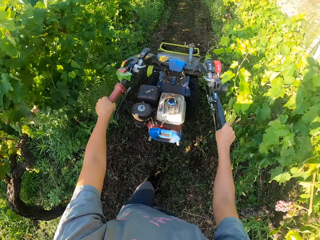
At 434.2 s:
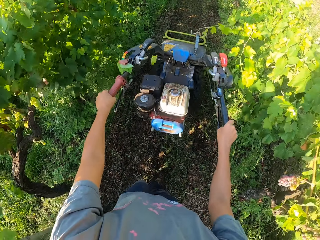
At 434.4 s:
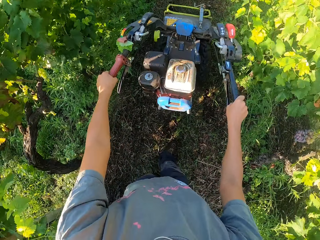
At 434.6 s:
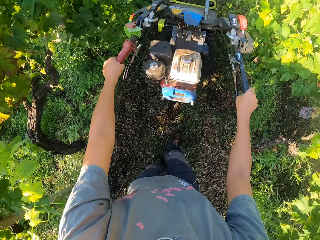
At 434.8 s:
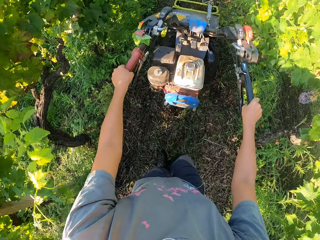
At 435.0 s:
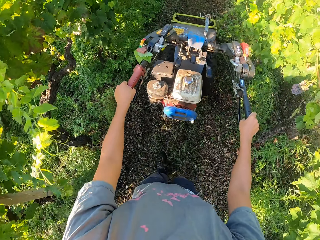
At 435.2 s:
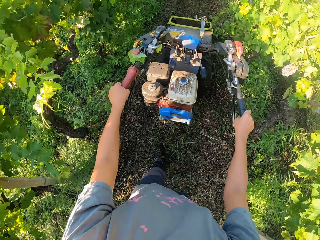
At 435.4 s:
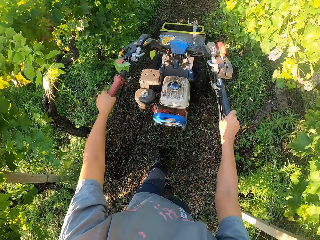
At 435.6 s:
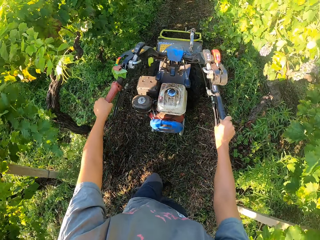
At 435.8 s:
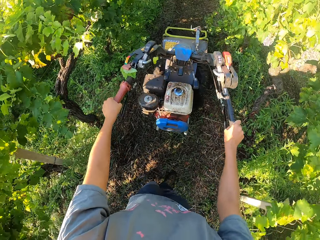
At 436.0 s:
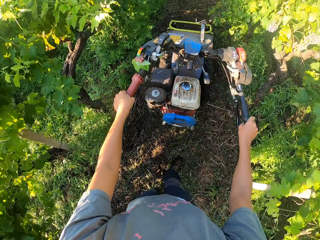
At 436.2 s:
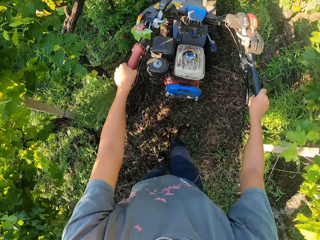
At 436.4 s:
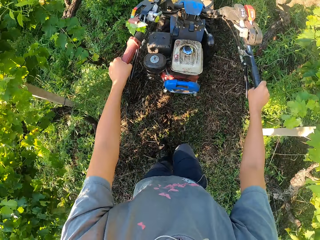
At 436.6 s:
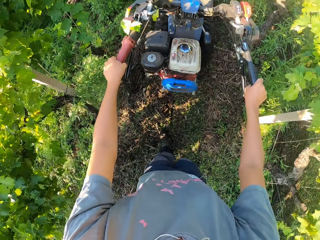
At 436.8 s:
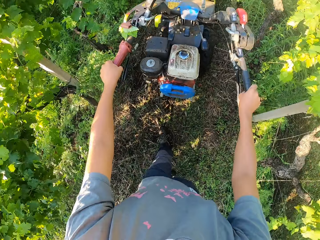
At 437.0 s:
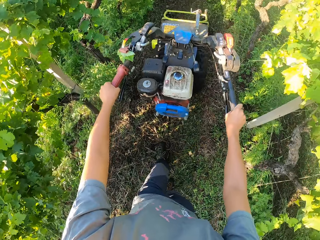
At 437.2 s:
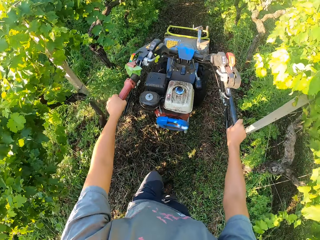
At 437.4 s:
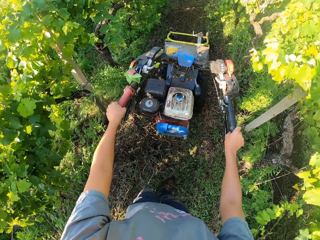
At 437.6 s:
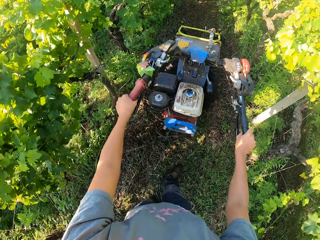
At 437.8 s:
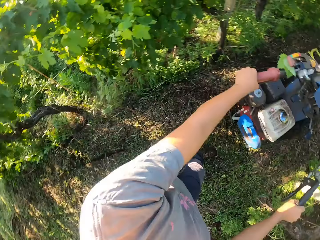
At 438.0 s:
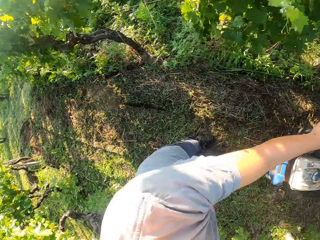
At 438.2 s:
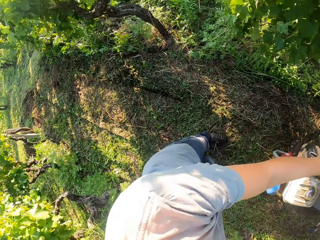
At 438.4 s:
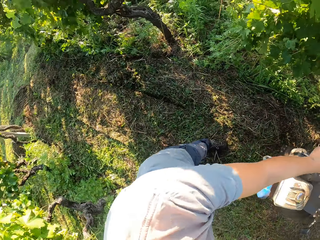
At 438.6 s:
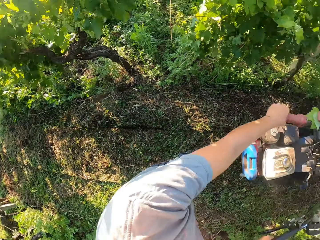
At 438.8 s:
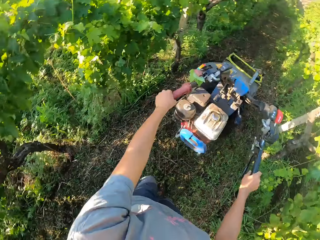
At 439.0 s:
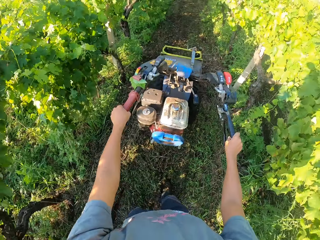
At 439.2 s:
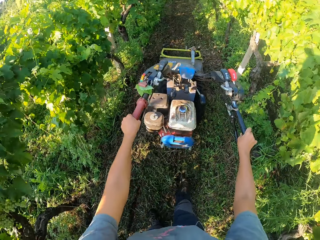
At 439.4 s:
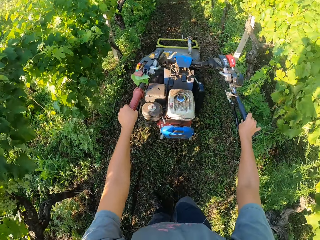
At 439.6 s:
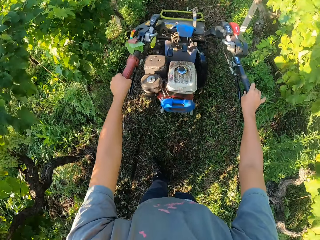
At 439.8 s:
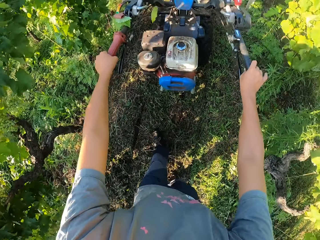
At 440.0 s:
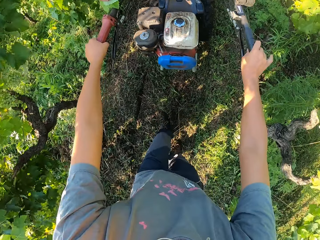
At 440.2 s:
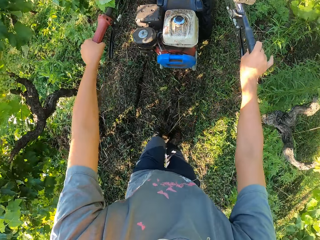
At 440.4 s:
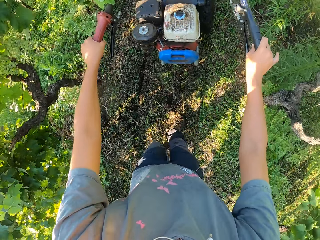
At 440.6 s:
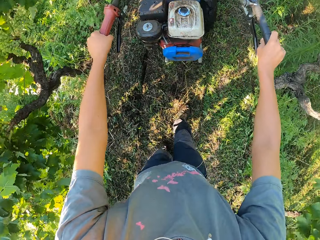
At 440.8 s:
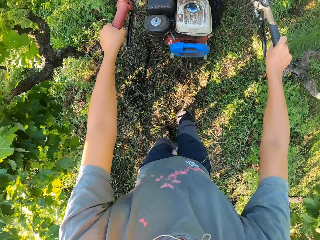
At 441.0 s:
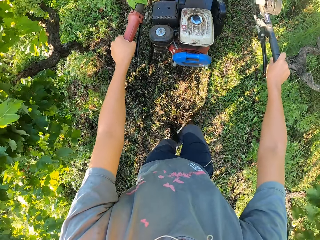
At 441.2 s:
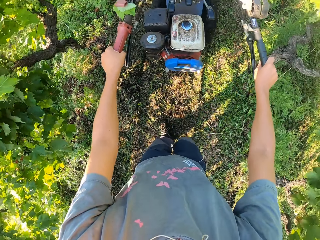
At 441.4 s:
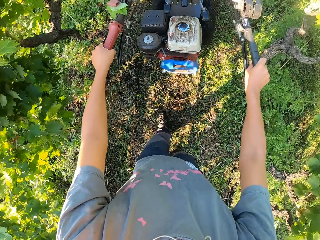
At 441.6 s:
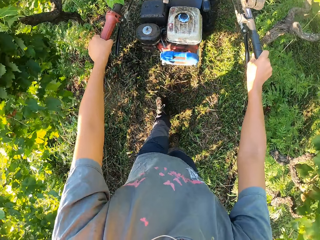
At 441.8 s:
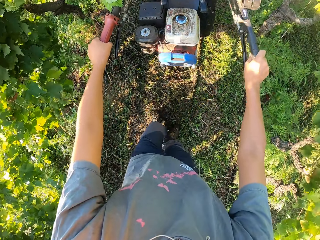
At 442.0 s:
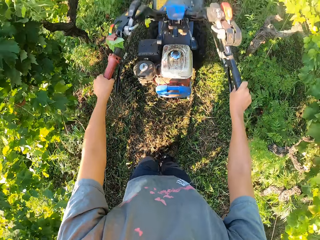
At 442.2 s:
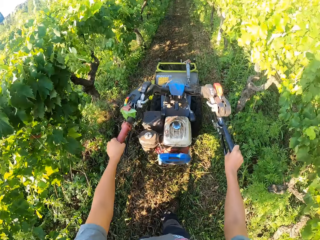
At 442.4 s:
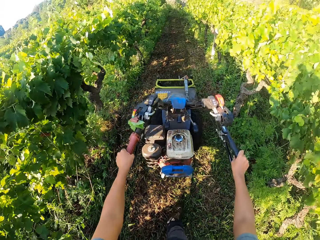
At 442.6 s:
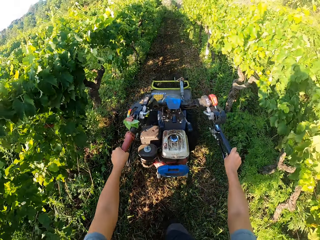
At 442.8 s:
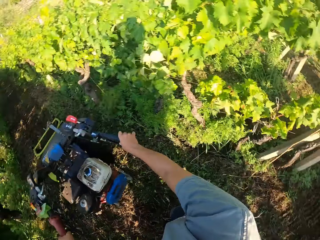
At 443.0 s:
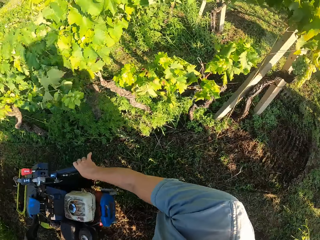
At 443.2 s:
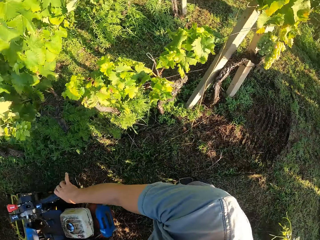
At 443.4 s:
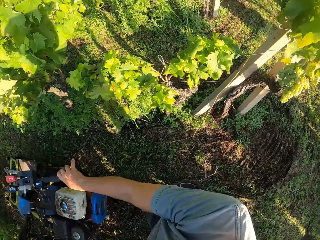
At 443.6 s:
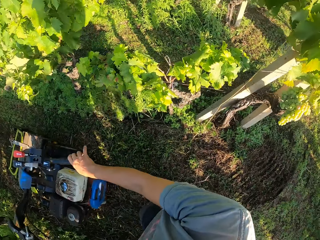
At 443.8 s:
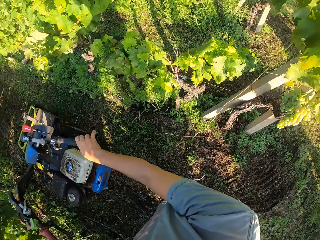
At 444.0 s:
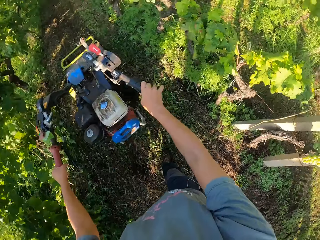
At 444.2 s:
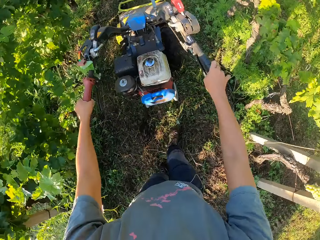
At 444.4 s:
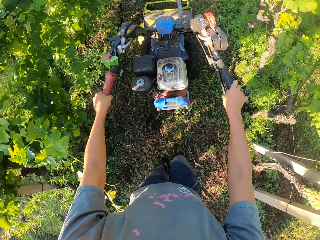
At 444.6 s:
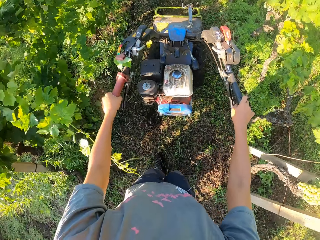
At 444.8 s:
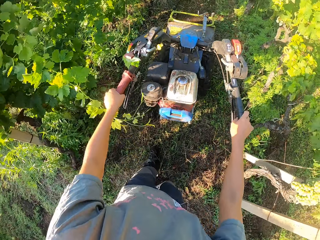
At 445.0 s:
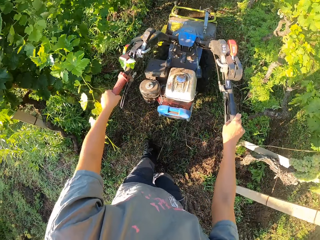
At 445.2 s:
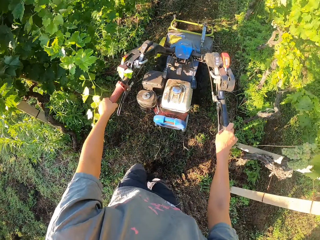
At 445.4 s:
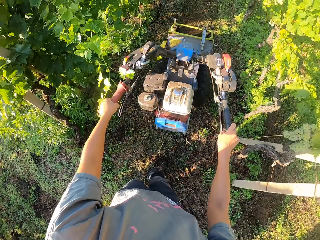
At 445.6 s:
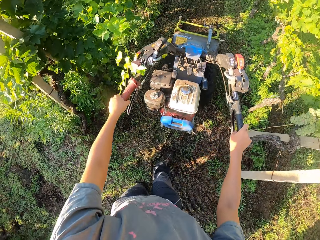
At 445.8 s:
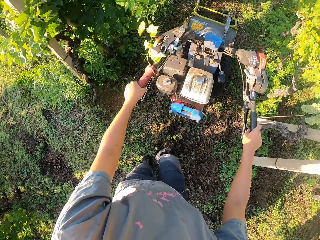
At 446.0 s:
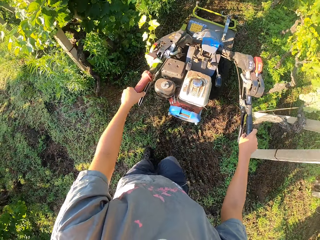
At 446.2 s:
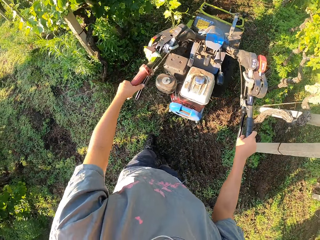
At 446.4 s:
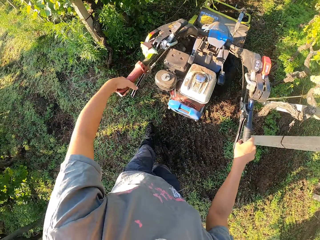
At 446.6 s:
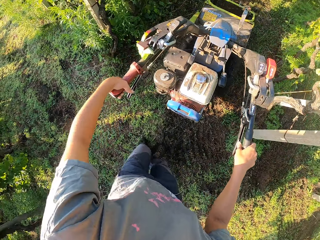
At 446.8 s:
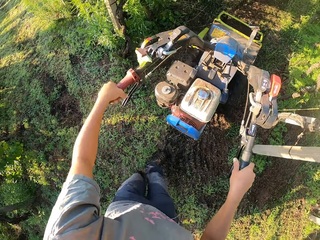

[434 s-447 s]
The camera wearer moves a finger.

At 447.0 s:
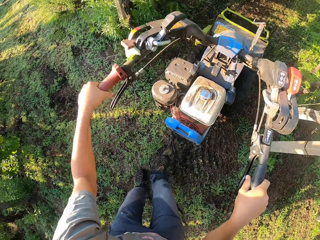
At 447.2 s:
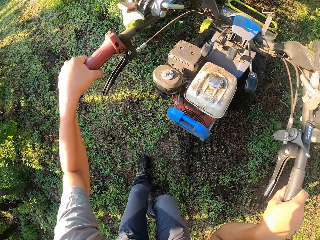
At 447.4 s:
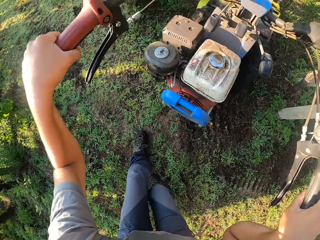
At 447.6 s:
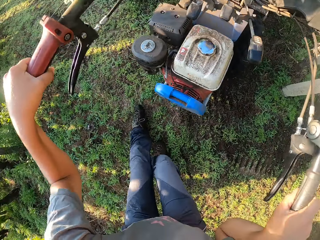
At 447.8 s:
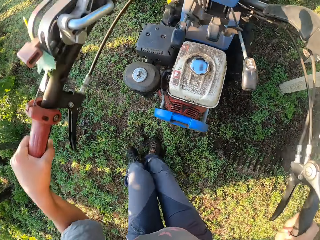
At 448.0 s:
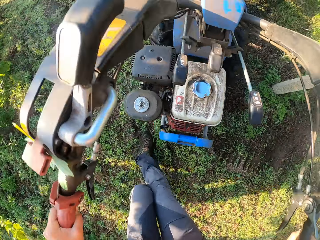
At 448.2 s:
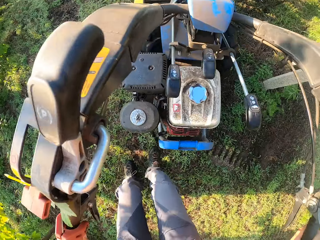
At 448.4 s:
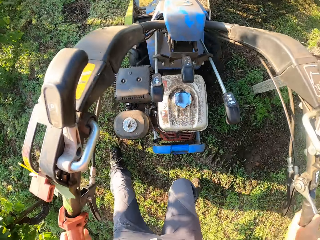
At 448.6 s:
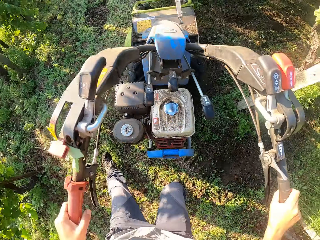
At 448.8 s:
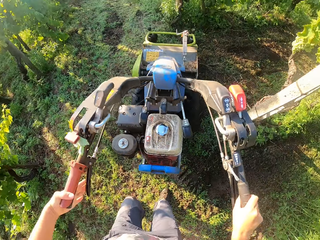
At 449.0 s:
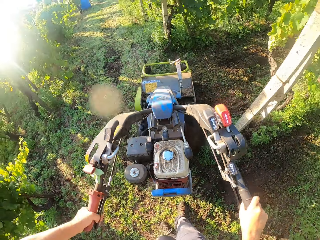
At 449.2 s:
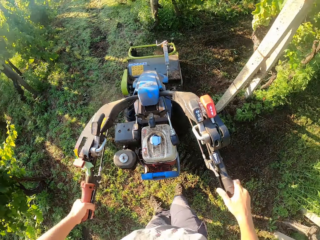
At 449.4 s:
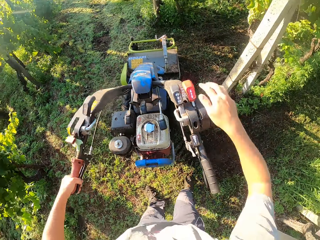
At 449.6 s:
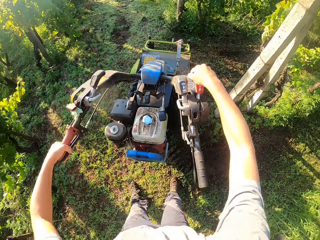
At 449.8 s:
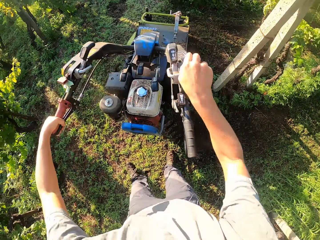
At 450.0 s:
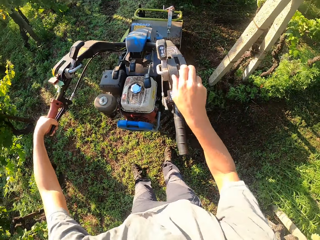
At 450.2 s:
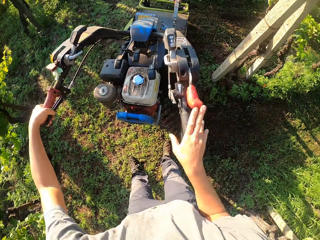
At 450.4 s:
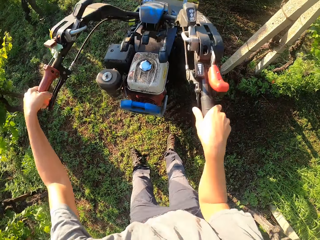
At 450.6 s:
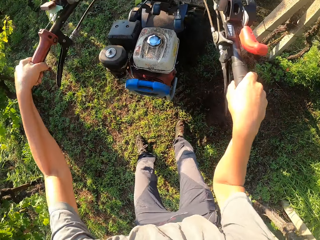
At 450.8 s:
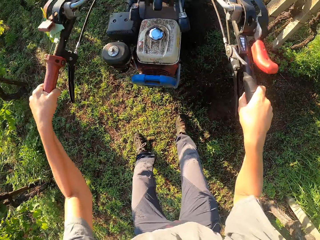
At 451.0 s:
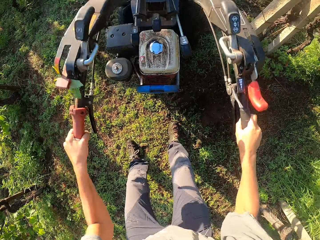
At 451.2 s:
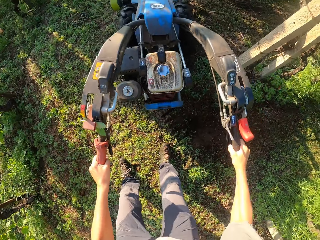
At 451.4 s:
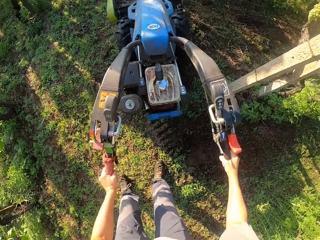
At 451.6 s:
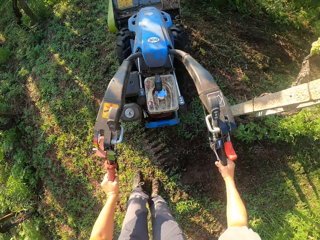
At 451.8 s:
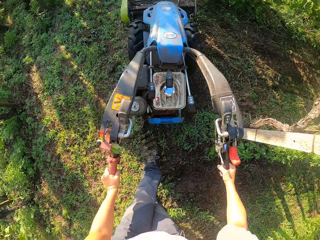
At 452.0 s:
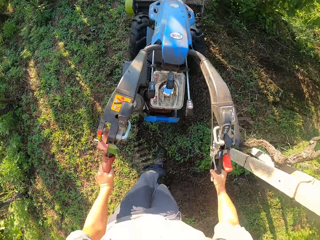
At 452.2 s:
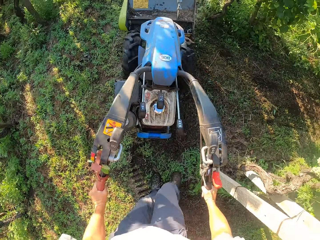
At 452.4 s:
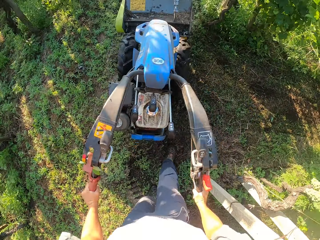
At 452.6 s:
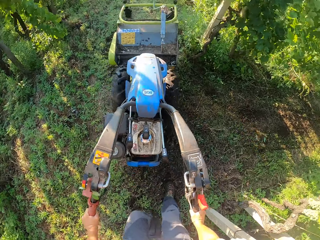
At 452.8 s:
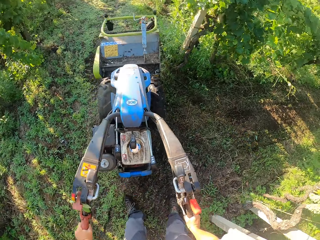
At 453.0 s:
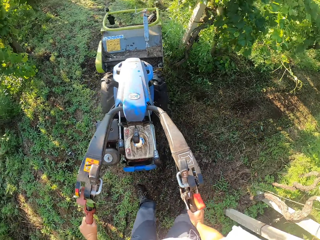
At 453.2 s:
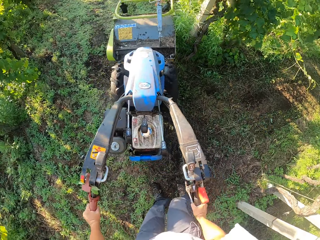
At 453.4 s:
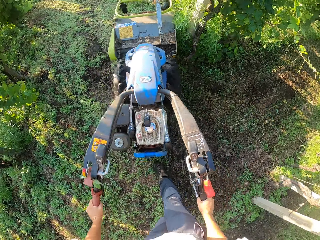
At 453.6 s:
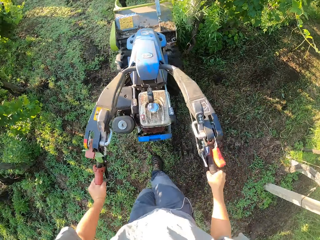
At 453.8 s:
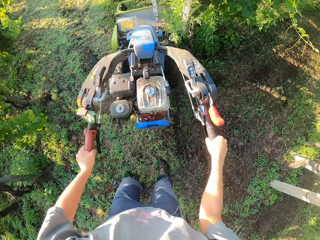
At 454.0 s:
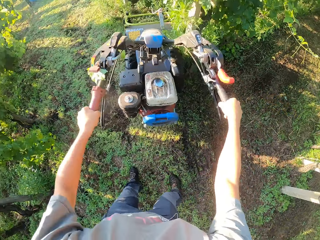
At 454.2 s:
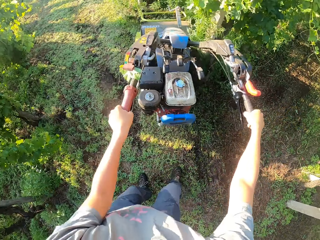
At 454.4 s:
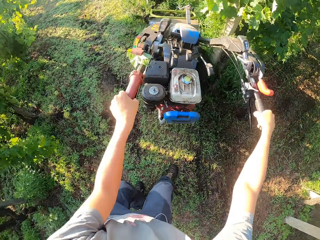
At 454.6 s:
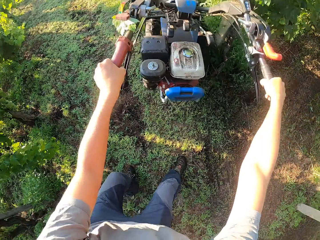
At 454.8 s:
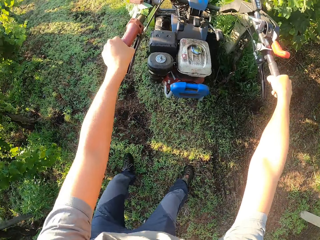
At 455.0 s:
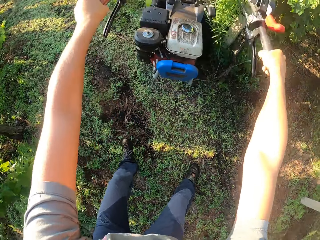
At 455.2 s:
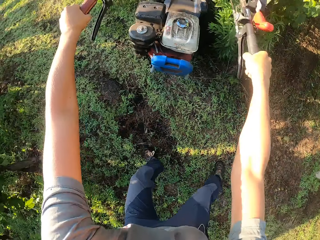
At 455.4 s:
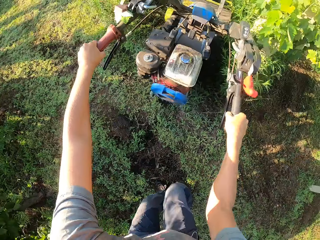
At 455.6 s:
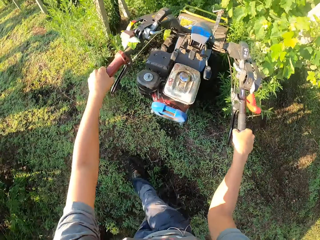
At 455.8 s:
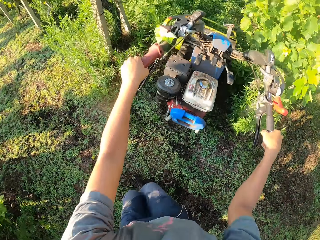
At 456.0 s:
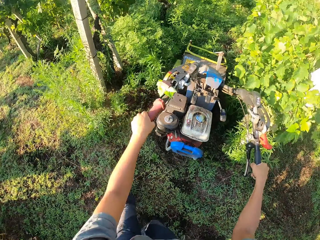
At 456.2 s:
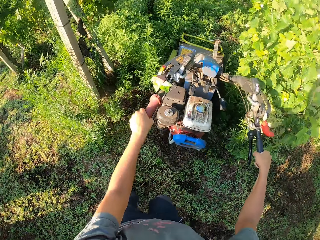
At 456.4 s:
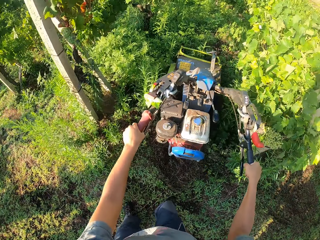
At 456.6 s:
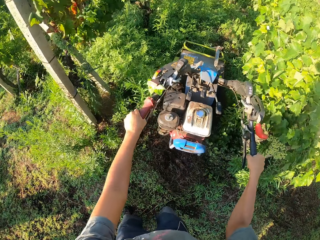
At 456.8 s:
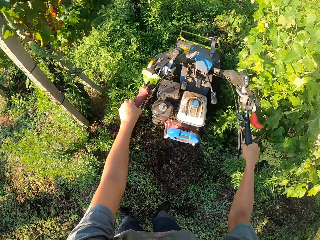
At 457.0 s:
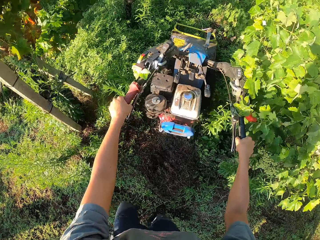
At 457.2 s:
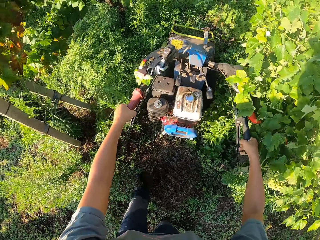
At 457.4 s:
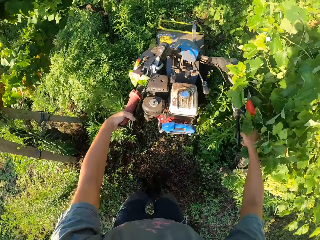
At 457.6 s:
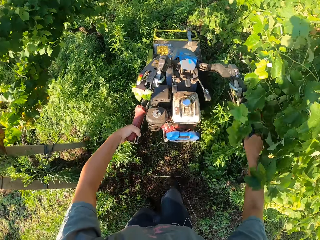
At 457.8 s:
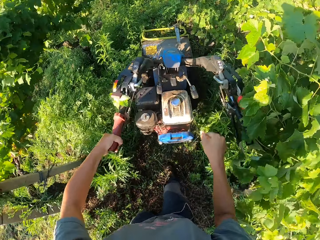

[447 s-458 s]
The camera wearer turns the bush mower. They press the clutch lever of the lawn mower. They remove the hand from the bush mower handle. They pull the lever on the lawn mower. They hold the bush mower handle and drive the bush mower forward.
